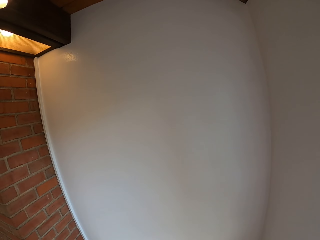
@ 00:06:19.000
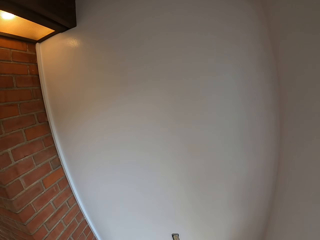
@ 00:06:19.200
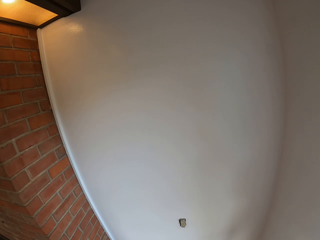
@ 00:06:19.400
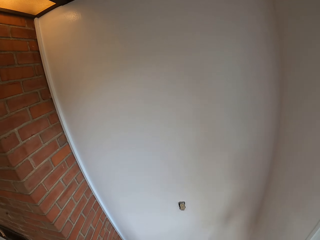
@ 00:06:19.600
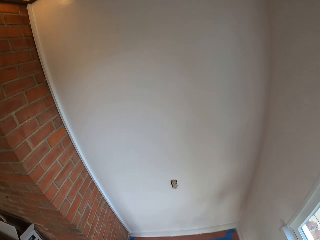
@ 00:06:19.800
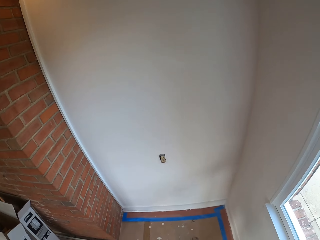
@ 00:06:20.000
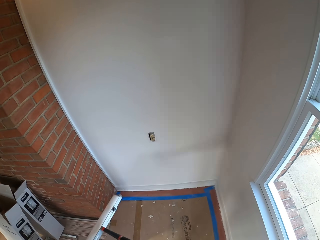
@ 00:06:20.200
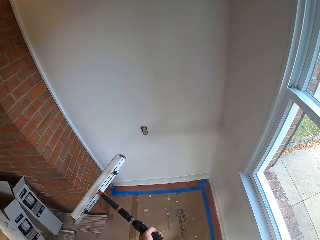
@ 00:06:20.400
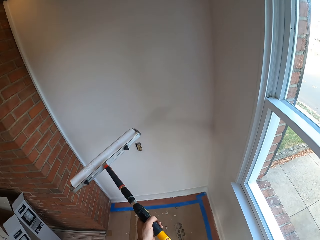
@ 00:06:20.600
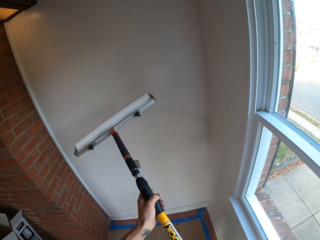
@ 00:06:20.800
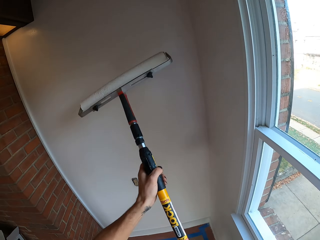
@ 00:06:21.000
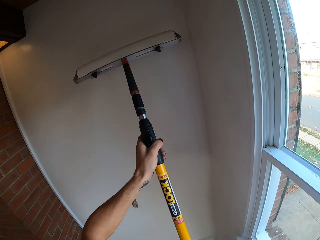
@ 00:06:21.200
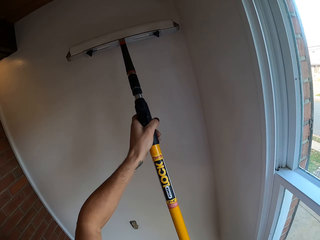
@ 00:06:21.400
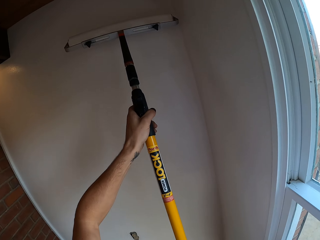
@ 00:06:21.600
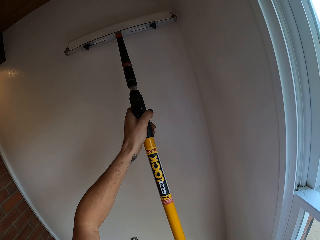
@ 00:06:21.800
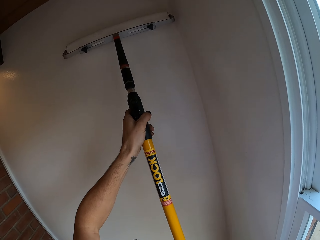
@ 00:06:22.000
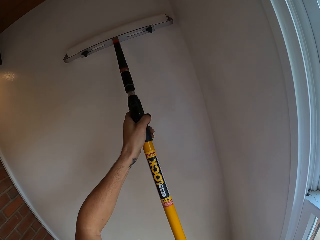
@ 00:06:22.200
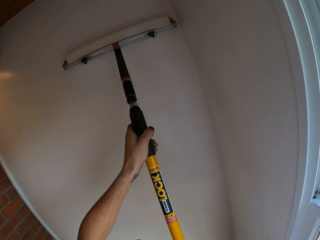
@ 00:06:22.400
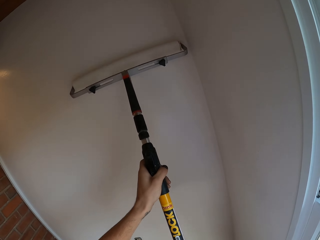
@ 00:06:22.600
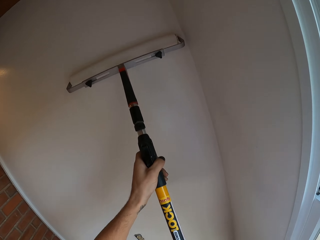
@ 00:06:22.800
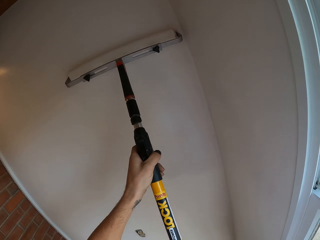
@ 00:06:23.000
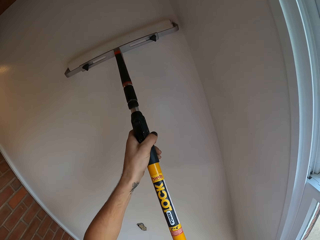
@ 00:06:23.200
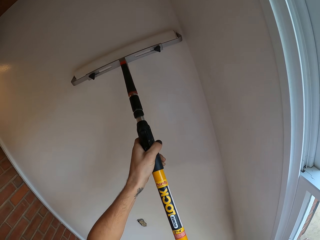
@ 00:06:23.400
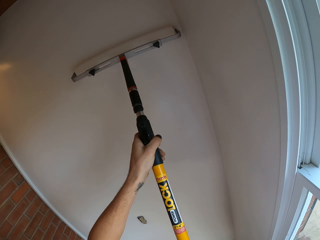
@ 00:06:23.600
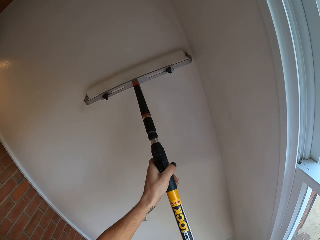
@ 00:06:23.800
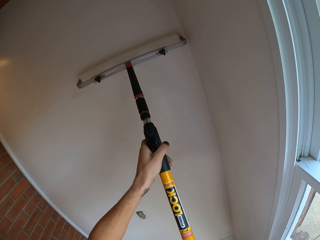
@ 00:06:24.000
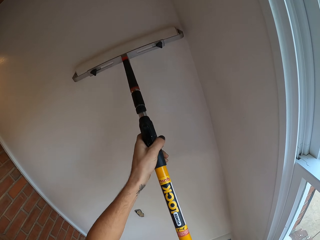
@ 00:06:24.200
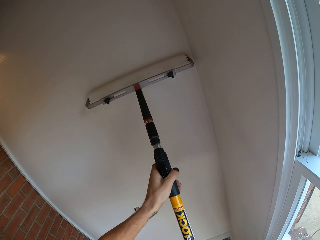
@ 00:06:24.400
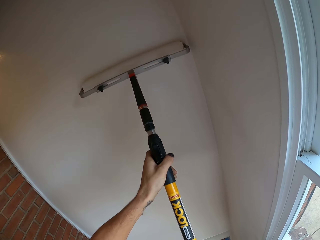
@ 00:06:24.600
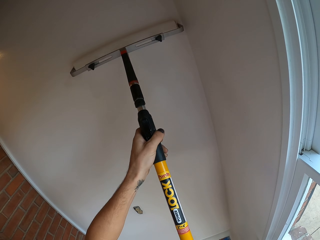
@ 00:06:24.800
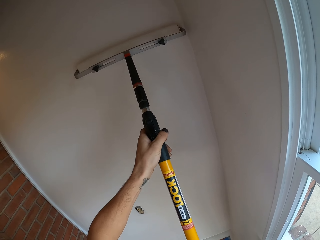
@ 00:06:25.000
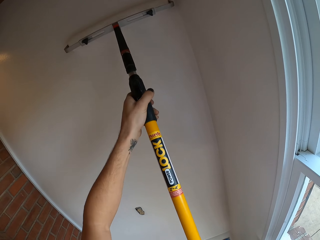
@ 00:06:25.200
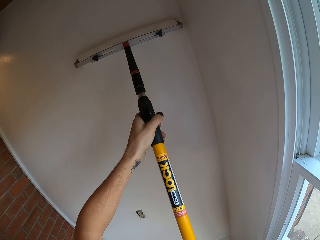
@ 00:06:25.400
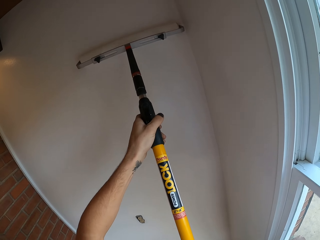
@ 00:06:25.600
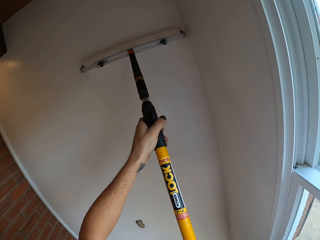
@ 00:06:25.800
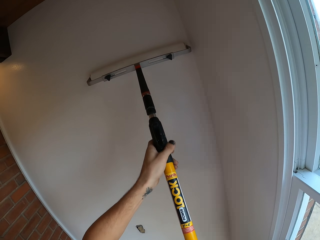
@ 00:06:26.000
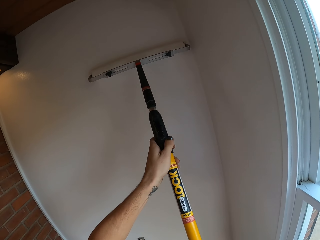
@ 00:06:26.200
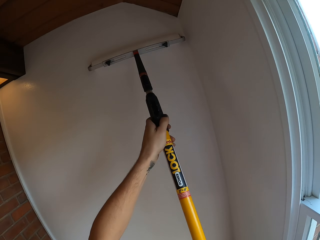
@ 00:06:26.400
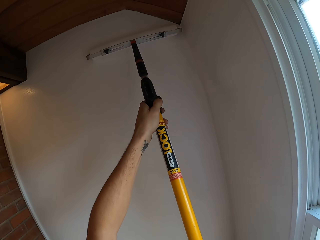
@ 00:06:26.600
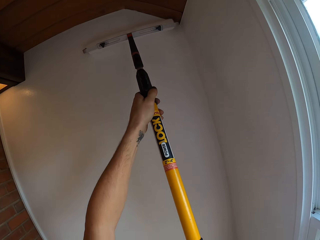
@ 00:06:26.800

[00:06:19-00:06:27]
The camera wearer lifts a paint roller. They paint on the wall with the paint roller.

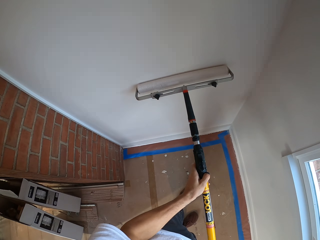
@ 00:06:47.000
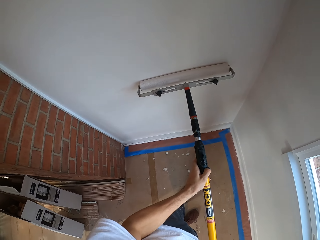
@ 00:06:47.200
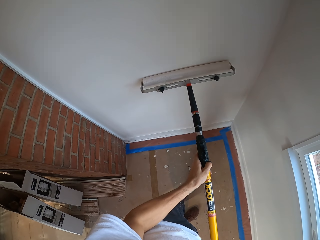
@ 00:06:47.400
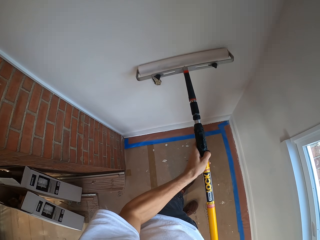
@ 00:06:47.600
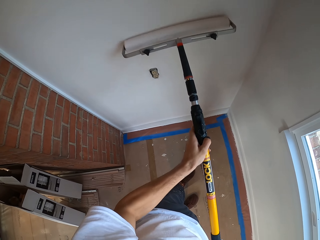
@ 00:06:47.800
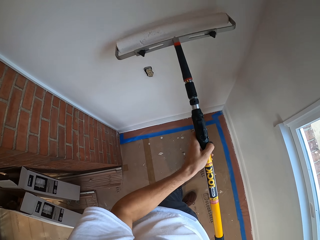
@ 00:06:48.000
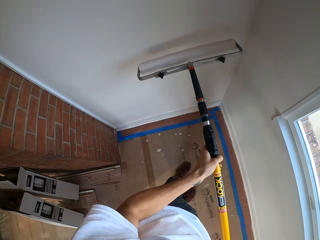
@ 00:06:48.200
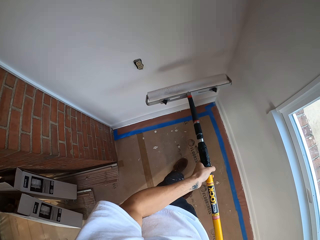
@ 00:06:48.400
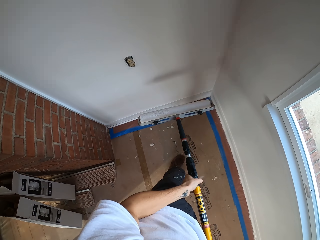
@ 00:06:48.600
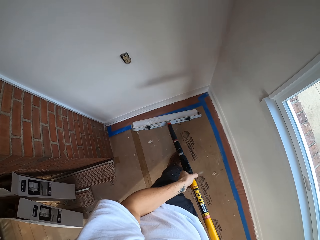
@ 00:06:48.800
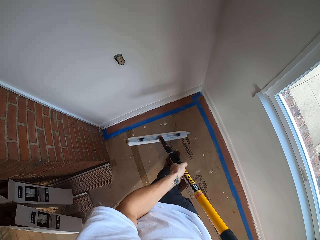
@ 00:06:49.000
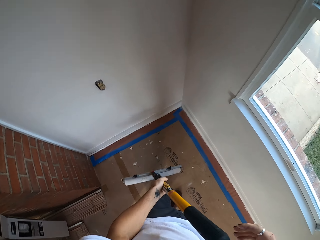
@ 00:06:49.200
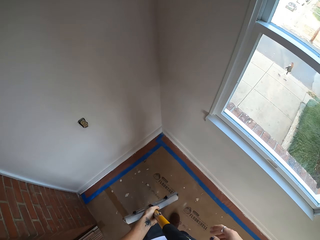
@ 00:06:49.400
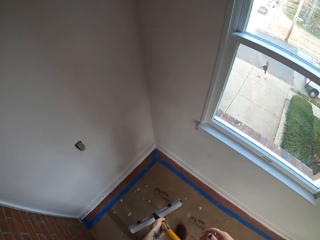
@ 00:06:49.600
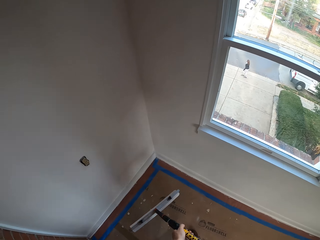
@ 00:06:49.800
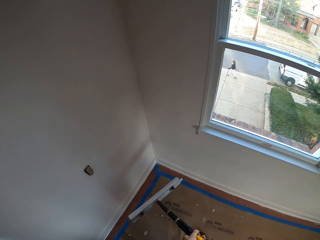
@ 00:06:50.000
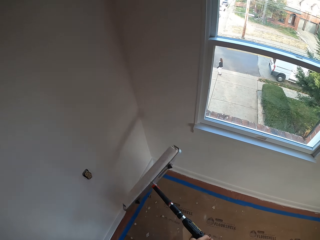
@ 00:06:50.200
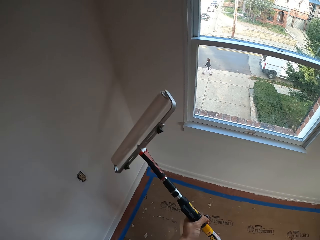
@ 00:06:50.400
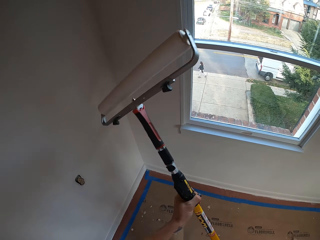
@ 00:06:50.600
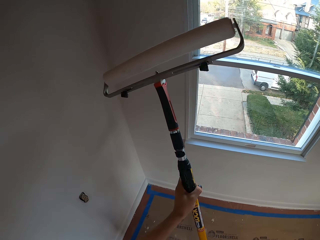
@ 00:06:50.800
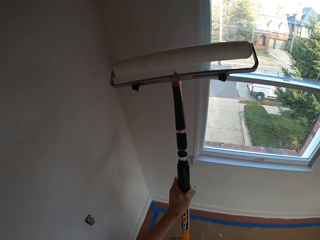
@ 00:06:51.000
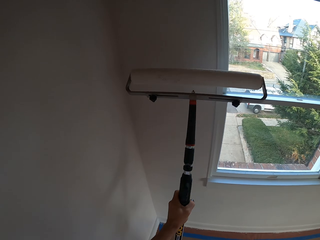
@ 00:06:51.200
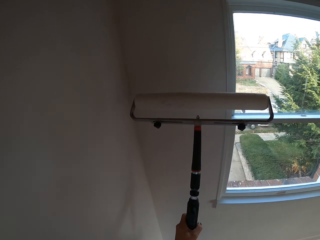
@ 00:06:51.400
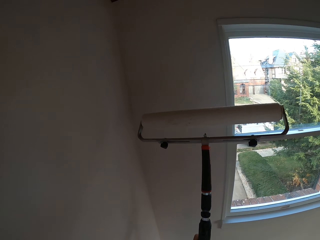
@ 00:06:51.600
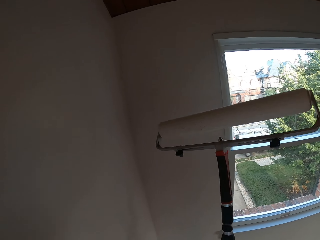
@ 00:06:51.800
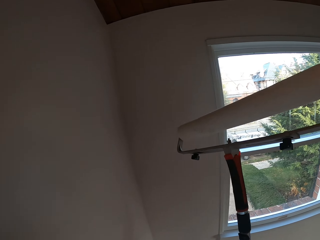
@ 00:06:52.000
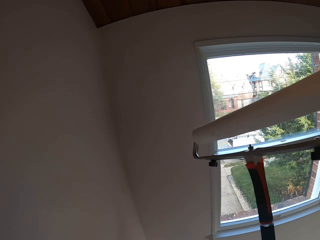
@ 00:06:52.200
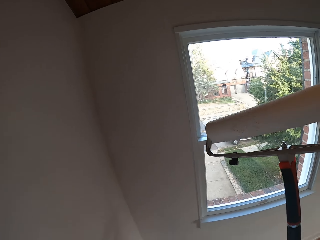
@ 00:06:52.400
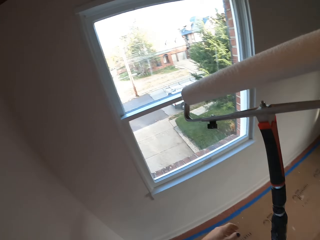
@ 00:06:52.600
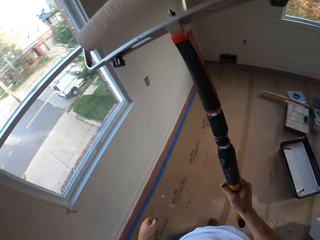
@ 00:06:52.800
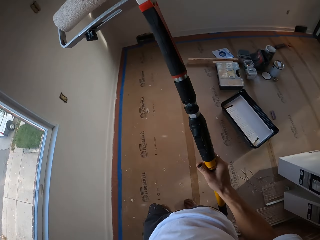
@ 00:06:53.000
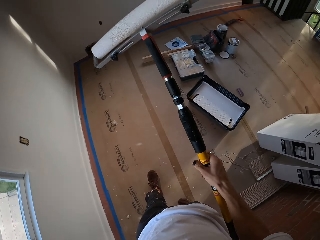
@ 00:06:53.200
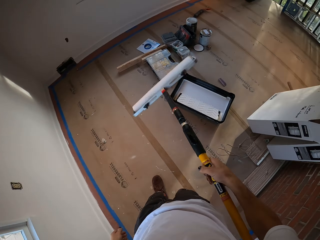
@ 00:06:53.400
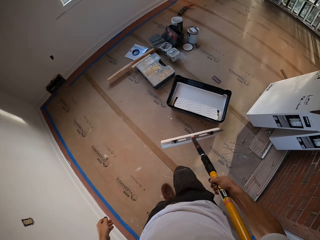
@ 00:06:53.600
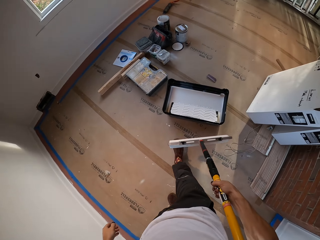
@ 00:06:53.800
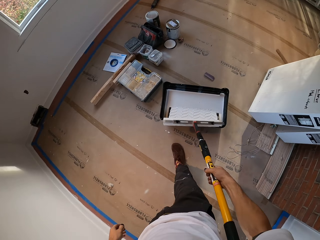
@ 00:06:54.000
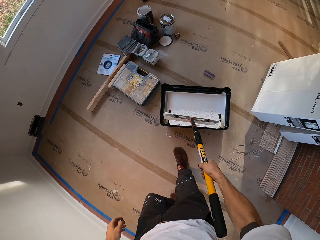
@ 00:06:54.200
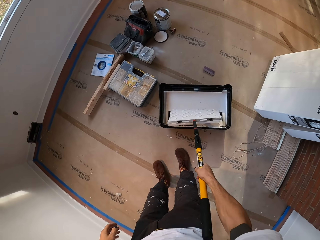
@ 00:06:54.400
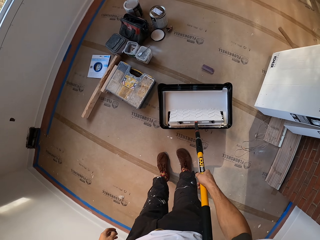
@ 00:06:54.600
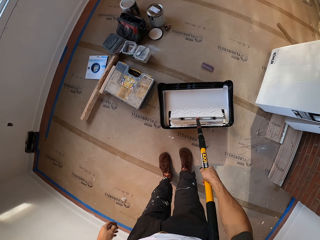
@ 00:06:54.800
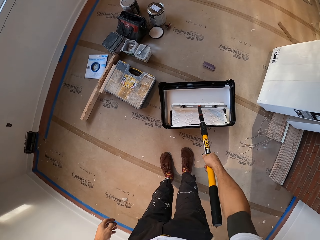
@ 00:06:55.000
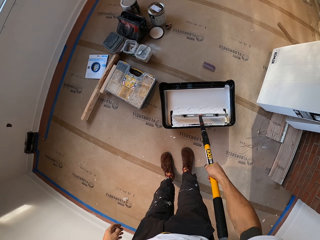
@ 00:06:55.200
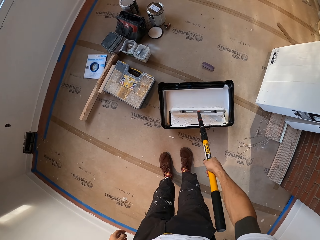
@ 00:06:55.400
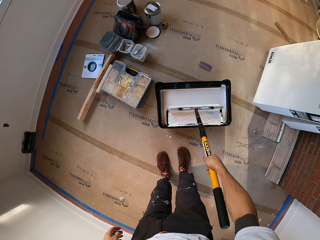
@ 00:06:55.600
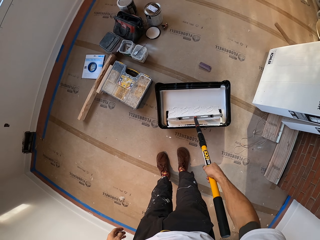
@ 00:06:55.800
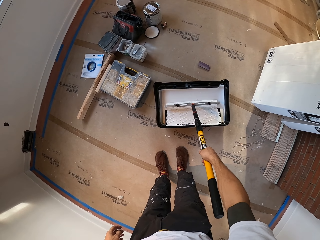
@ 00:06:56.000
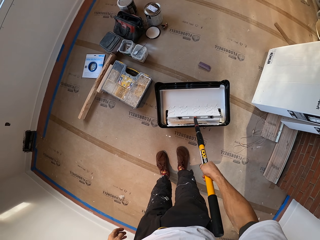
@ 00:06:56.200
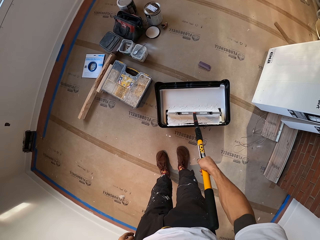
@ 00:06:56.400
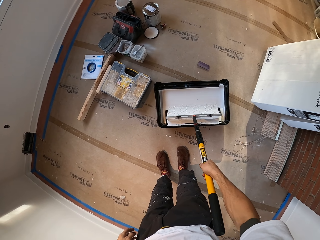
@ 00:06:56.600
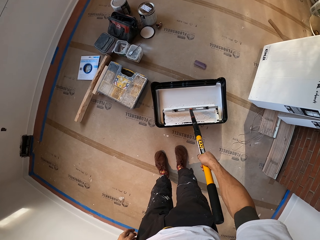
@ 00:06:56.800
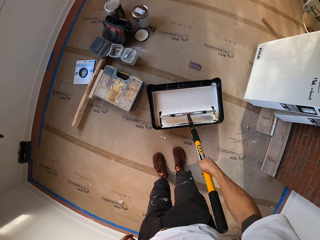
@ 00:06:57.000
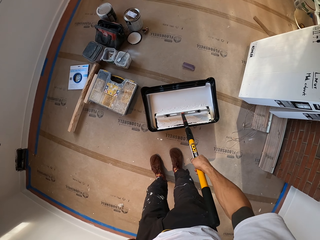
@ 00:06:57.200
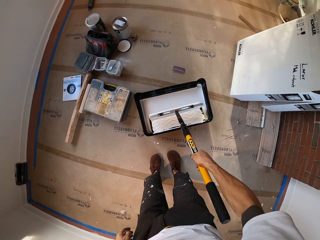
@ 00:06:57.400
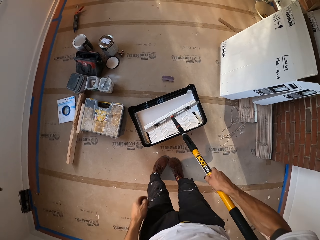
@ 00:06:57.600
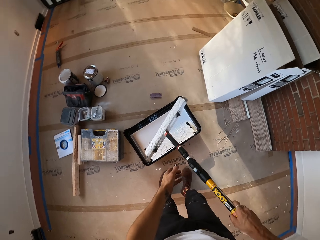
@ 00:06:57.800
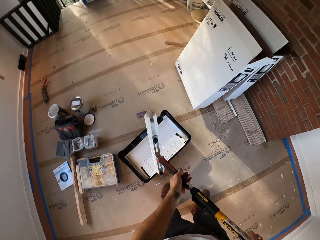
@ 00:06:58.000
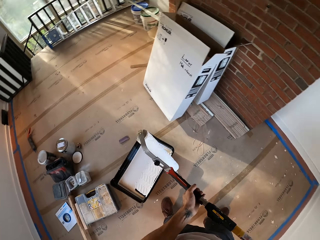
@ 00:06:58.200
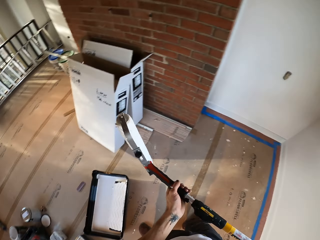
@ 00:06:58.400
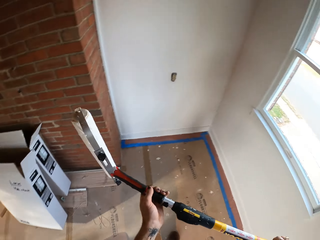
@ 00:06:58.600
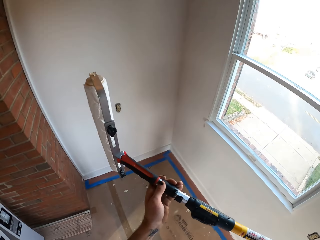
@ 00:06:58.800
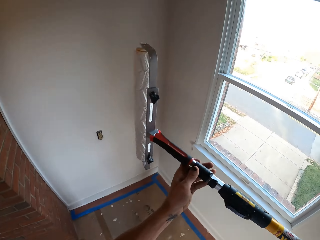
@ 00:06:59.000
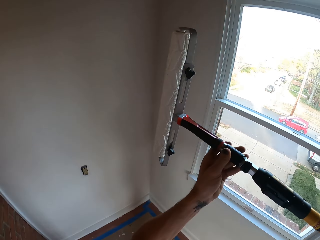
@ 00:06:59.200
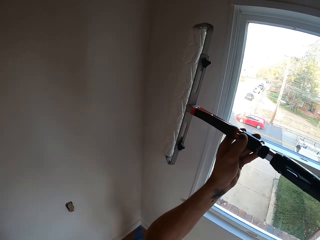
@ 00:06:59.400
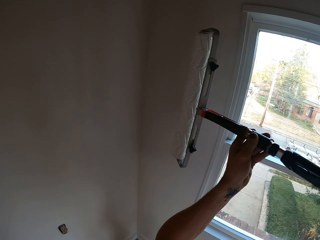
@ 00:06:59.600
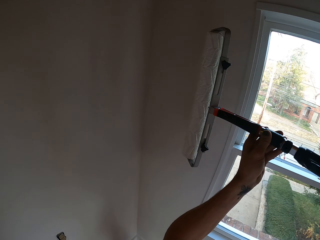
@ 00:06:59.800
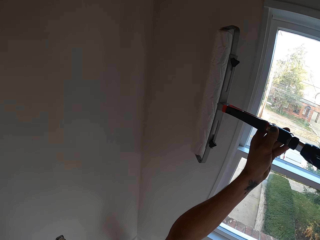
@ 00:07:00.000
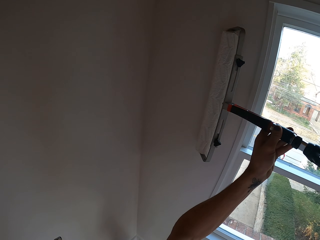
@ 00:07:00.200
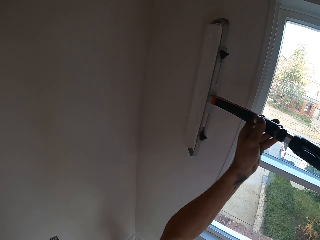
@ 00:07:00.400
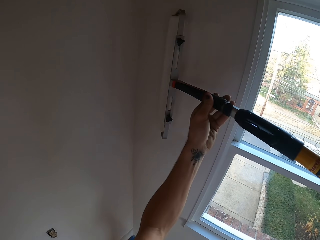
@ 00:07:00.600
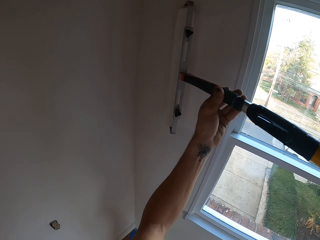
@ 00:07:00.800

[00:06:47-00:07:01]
The camera wearer pauses. They hold a paint roller, and lift the paint roller. They walk in the house. They roll the paint roller on a paint container. They dip the paint roller in the paint. They lift the paint roller, and repaint a wall with the paint roller.
